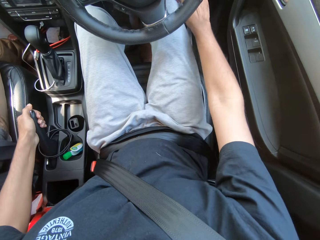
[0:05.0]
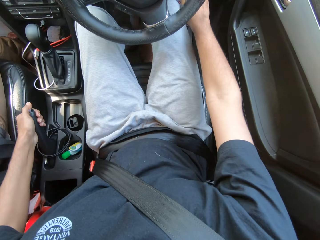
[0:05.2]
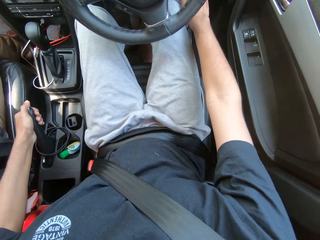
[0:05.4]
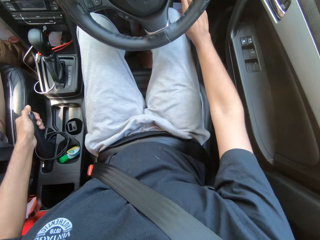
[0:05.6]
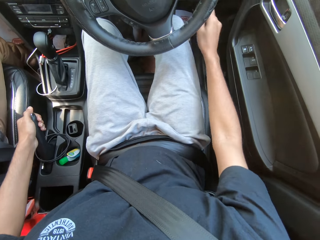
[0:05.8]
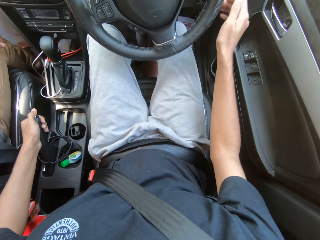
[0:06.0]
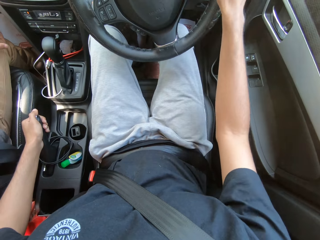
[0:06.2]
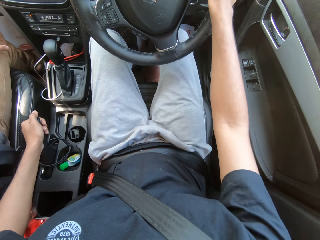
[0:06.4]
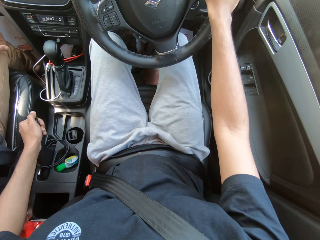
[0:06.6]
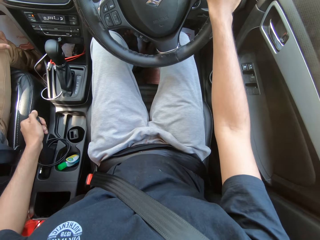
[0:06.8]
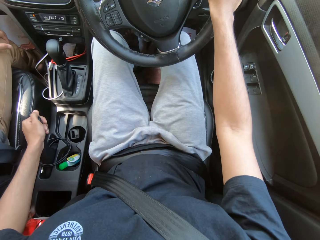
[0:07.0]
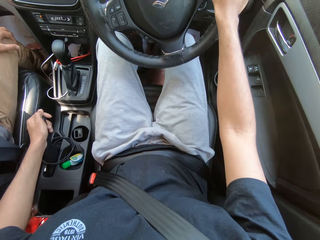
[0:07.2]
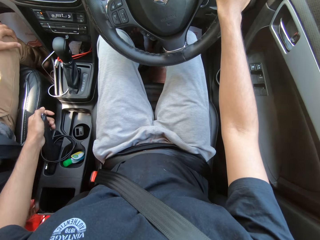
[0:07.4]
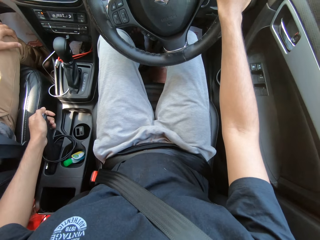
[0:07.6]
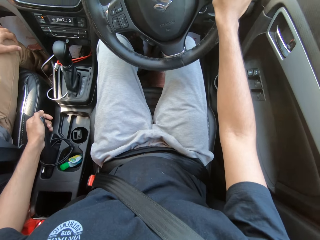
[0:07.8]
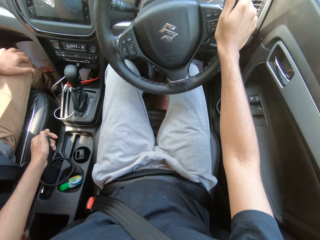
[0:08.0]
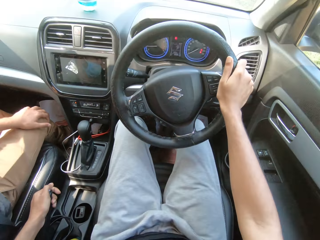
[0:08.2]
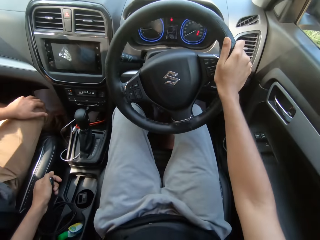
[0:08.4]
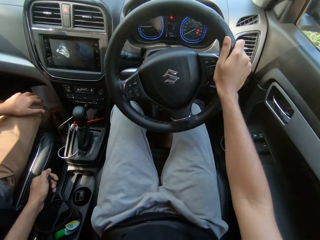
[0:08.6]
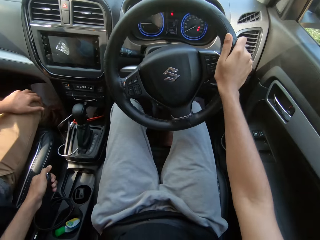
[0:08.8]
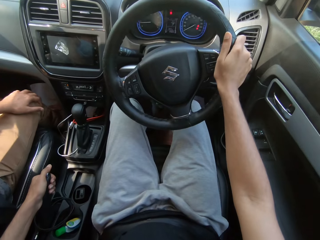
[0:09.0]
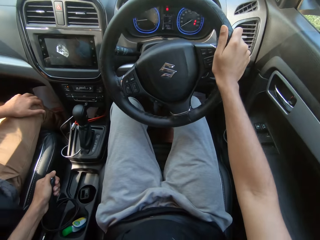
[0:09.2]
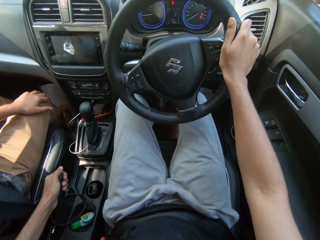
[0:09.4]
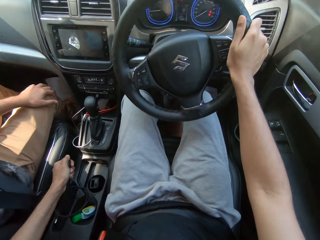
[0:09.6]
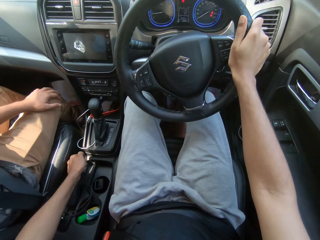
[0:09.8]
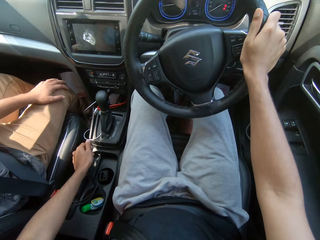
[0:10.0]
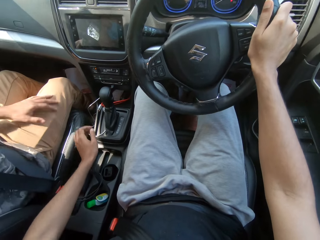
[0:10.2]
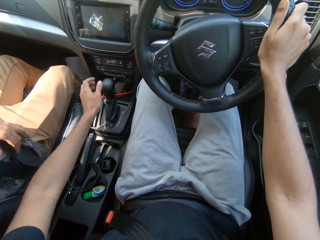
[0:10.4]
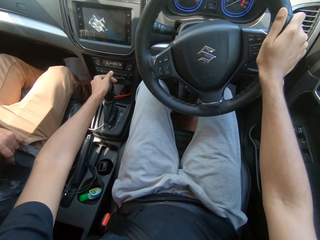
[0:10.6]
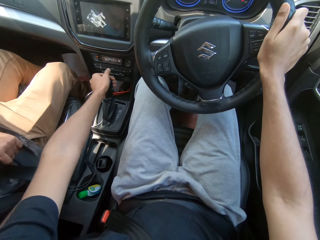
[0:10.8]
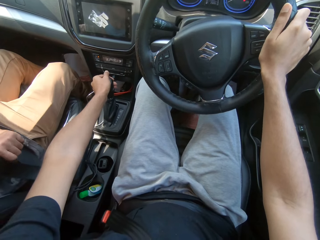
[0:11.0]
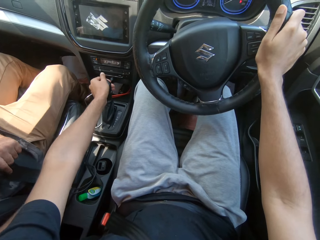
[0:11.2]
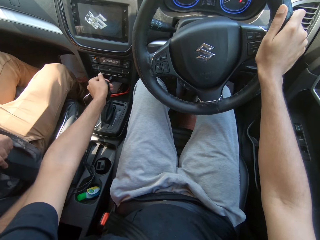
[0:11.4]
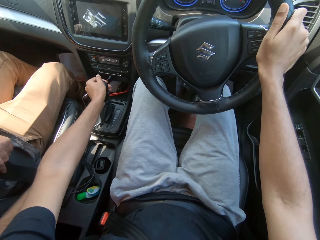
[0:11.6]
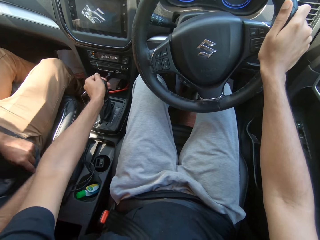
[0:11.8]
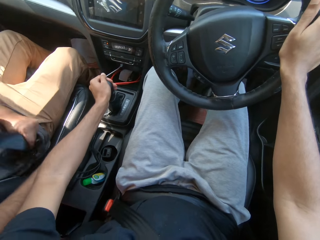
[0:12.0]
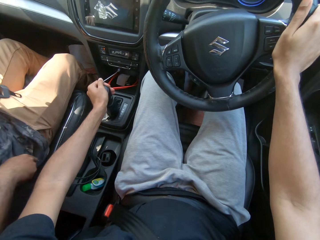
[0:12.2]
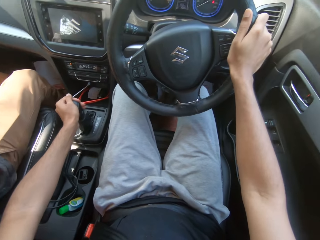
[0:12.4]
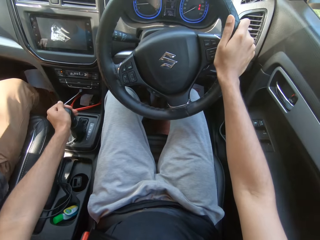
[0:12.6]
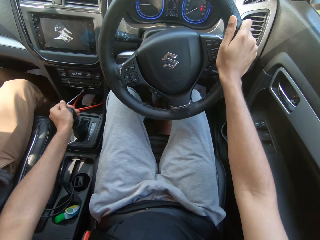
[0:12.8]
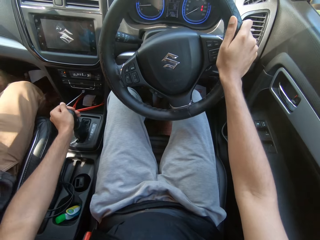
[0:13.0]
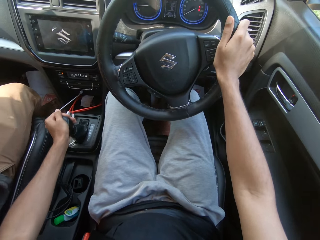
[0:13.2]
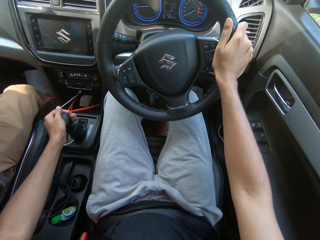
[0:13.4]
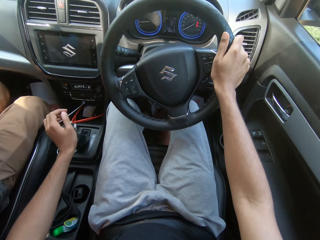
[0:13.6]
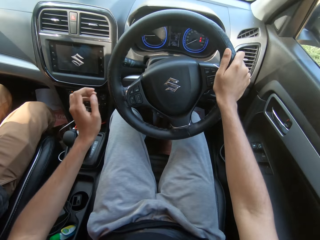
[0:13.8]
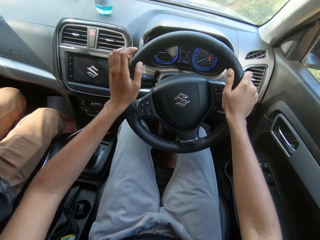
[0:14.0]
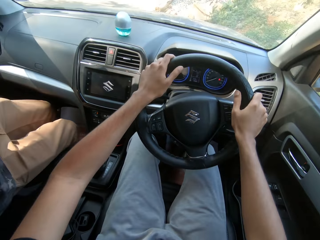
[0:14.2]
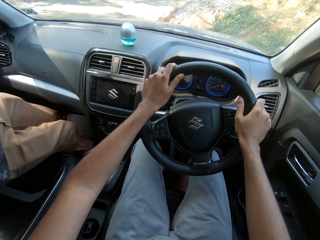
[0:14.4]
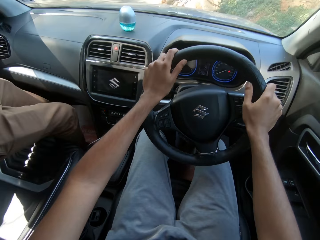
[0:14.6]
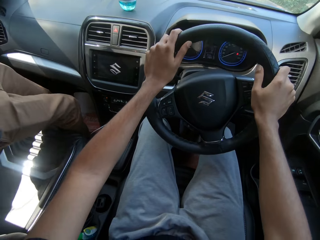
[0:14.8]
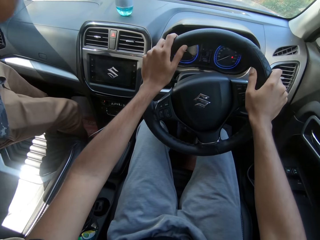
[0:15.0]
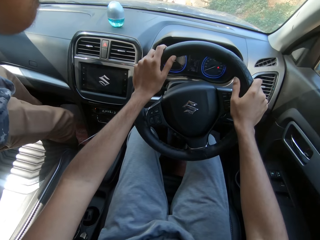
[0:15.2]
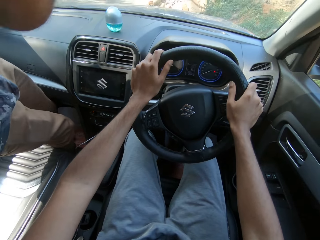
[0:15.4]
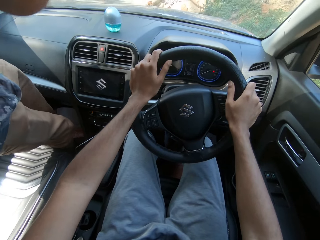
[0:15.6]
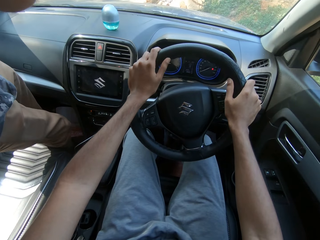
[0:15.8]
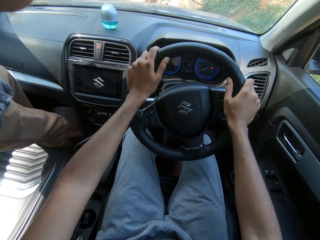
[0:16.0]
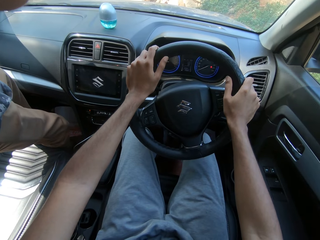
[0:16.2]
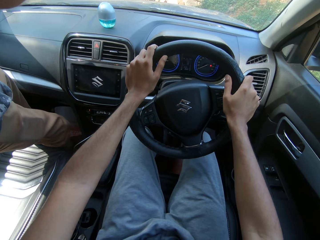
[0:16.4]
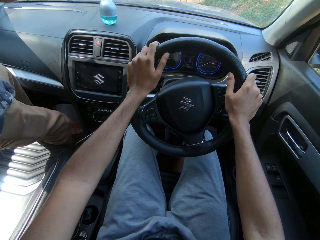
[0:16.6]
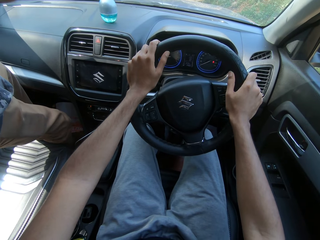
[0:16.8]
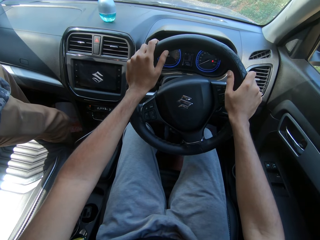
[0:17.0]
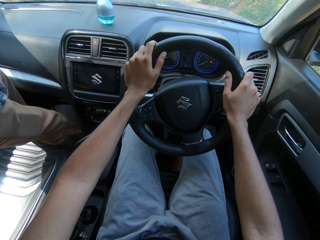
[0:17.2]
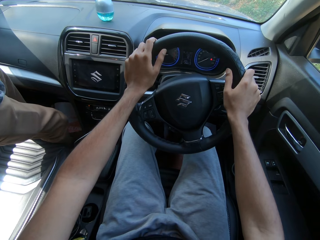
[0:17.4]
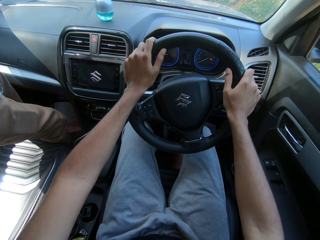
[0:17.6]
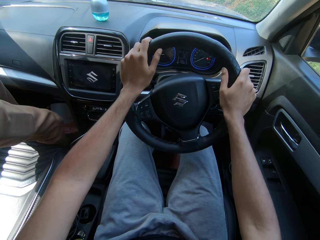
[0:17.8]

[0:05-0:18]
The camera wearer touches a button in the car with his right hand. He turns the key with the right hand. He holds the steering wheel with the right hand. He drops the hand brake with the left hand. He pulls a gear shift with his left hand. The man unbuckles a seat belt around him with his left hand. The man stands in the car. The camera wearer holds the steering wheel with both hands.

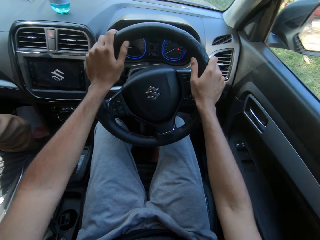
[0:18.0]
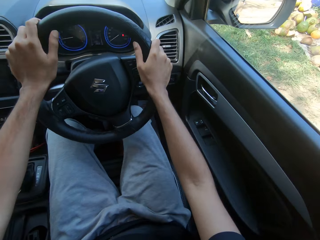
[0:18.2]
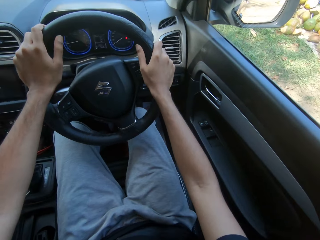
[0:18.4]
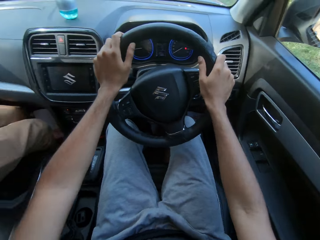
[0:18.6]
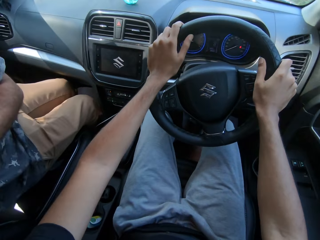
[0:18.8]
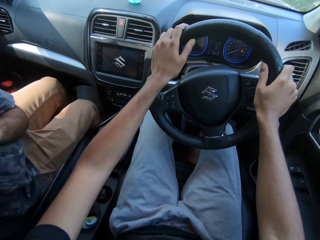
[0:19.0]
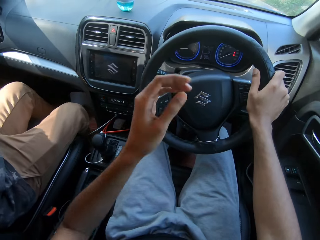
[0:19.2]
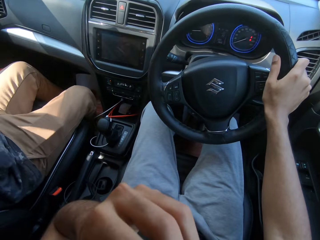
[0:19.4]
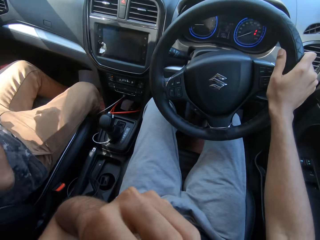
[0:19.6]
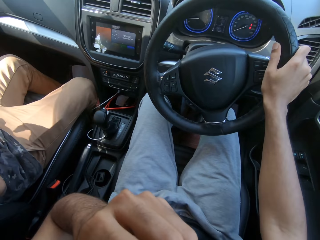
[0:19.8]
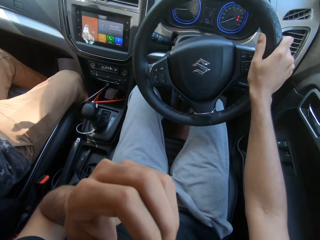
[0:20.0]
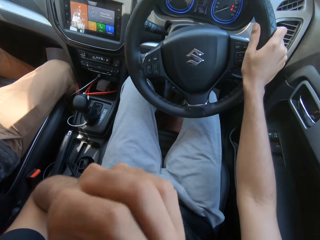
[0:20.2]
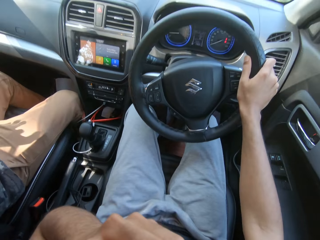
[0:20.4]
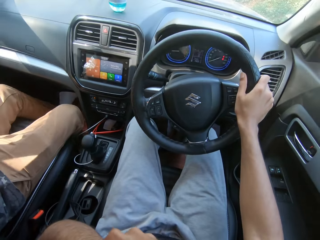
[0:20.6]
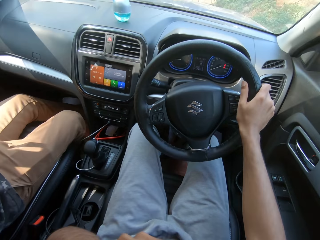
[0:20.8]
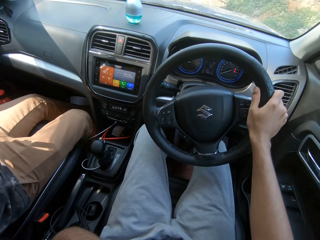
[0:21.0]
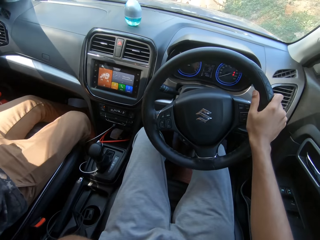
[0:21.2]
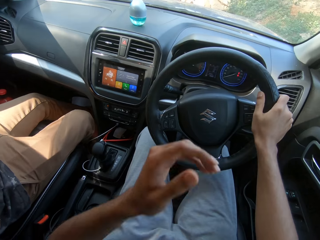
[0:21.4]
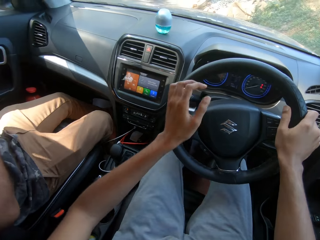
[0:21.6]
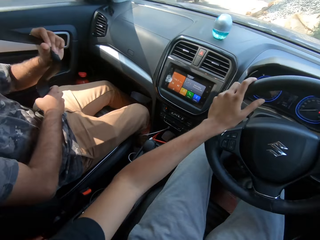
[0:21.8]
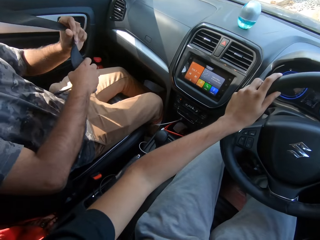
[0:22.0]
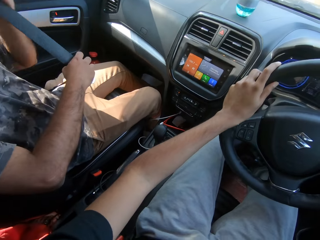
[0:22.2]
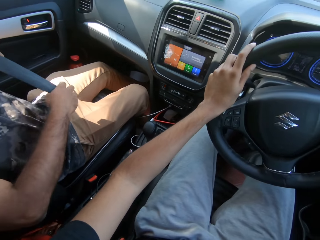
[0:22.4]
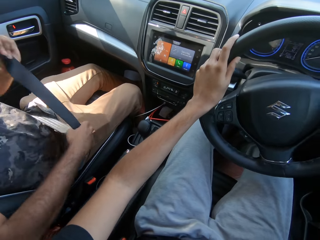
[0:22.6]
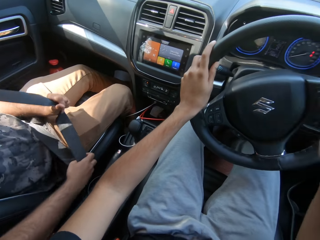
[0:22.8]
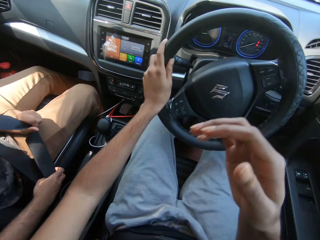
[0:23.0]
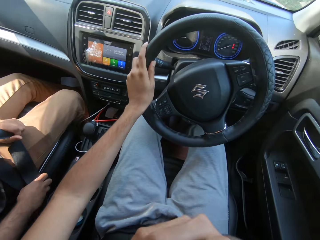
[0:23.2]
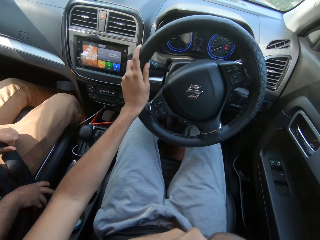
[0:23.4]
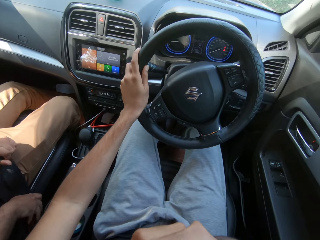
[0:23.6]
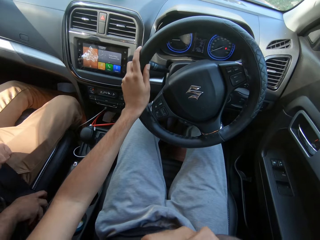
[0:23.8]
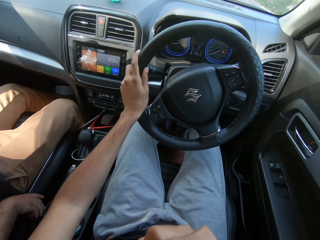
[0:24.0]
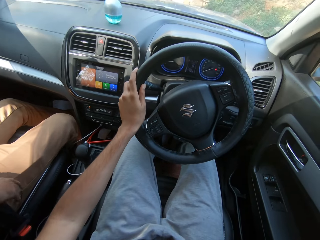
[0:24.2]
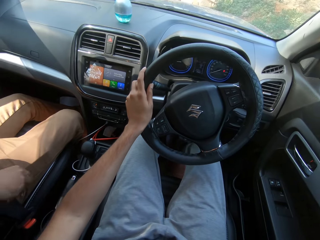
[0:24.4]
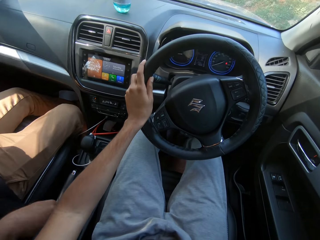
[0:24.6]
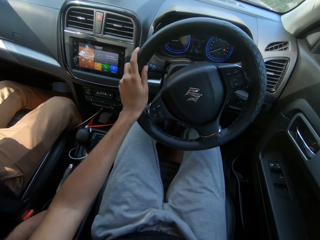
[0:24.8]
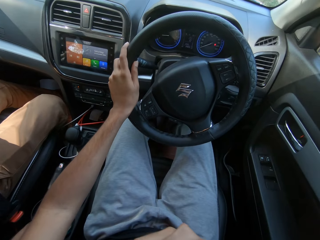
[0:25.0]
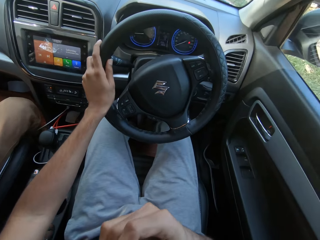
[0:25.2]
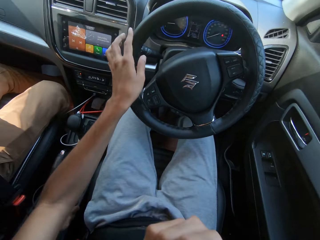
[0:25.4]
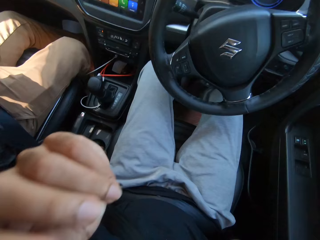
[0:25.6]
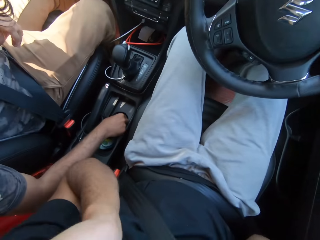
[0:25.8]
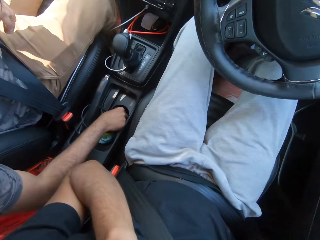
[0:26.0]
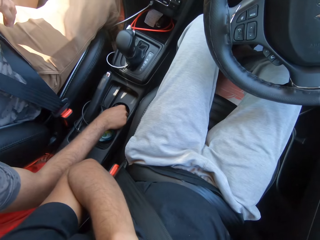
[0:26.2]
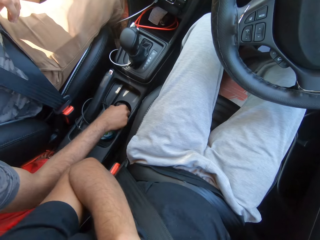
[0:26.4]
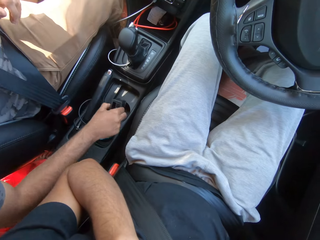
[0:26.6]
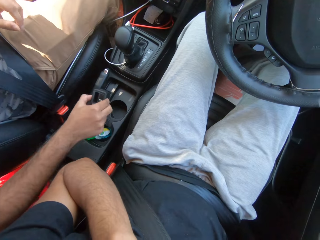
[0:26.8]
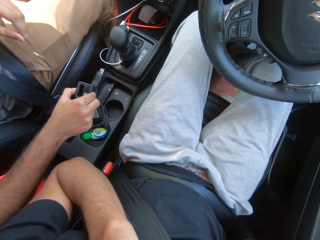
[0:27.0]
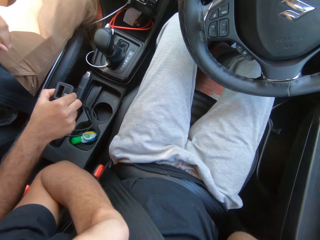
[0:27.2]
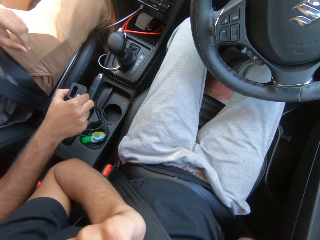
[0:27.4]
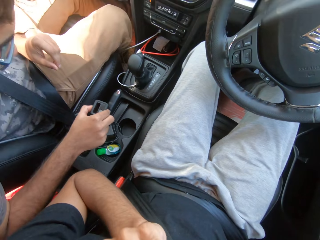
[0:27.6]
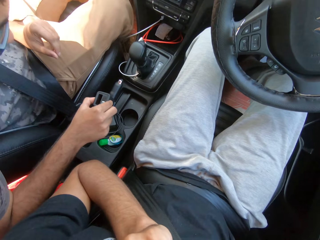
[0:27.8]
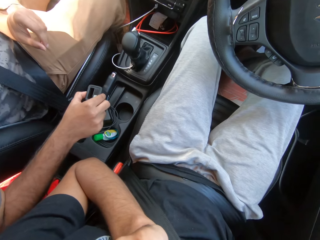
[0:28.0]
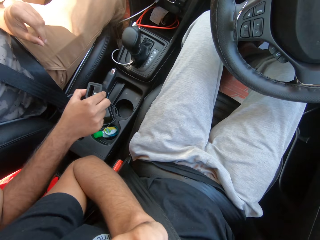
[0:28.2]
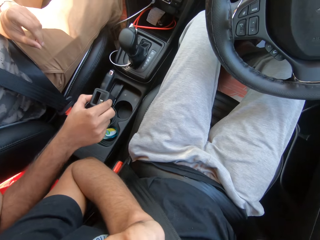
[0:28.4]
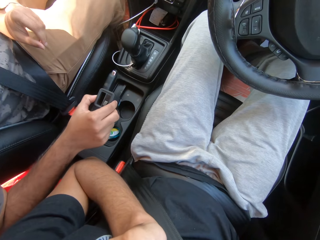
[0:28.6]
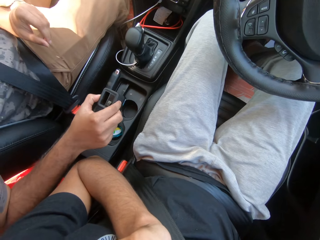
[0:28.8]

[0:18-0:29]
The man sits on a seat in the car. The camera wearer looks around. He touches his face with his left hand. He lifts the left hand and drops the left hand. The man pulls the seat belt with his left hand. The camera wearer touches his face with his right hand. The man fastens the seat belt with his right hand. The camera wearer lifts the right hand. He interacts with the man. He touches his face with his left hand. He lifts both hands. The man removes a charger from a compartment in the car with his right hand.
